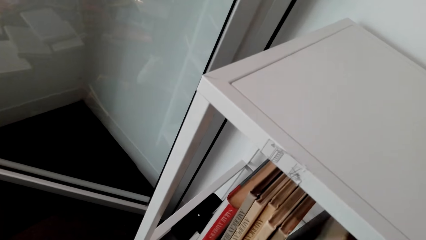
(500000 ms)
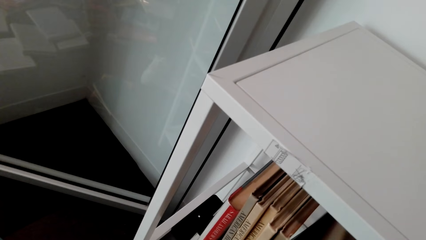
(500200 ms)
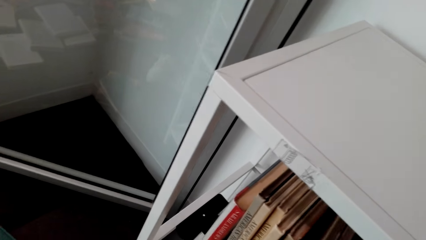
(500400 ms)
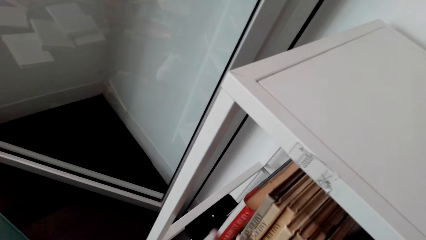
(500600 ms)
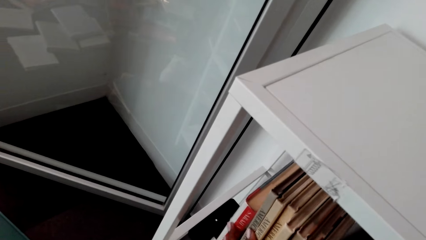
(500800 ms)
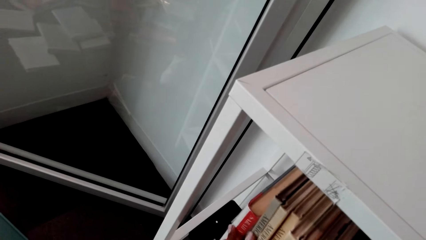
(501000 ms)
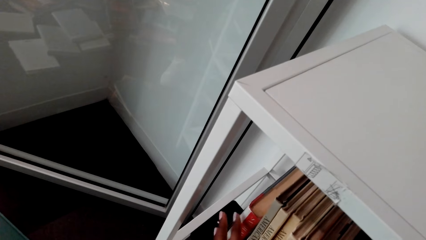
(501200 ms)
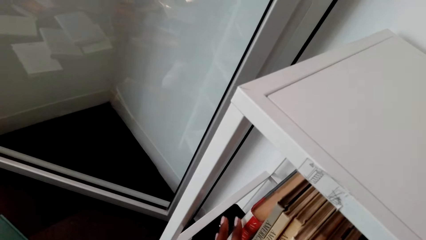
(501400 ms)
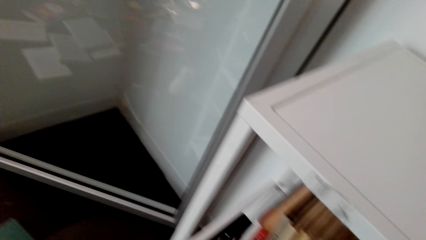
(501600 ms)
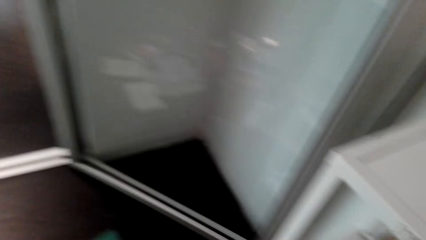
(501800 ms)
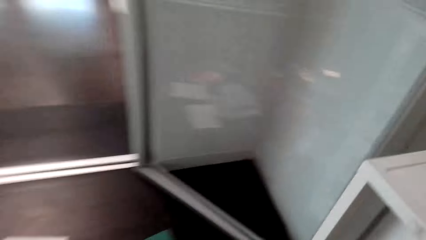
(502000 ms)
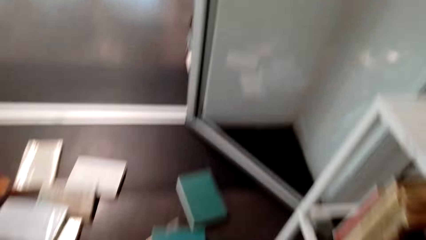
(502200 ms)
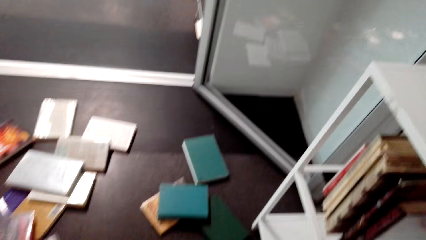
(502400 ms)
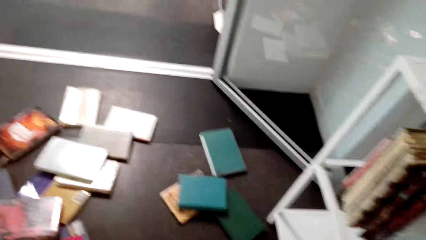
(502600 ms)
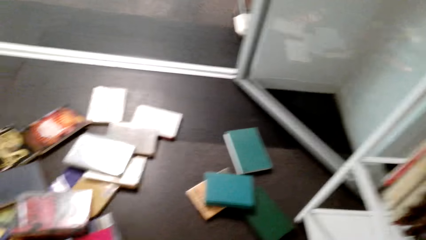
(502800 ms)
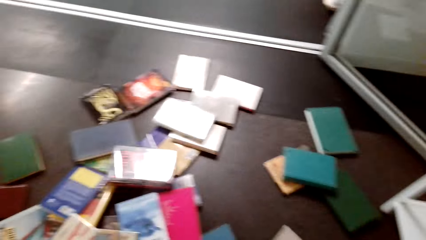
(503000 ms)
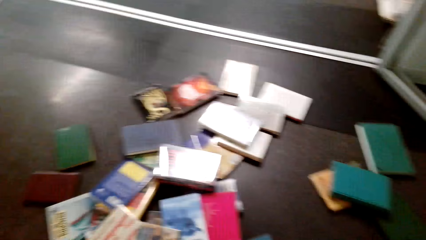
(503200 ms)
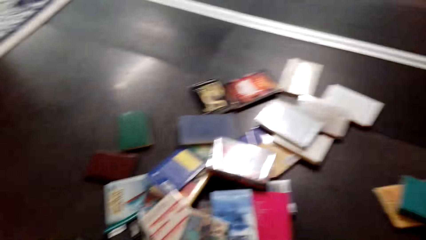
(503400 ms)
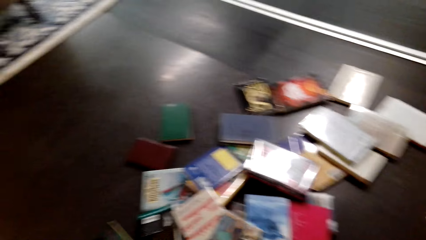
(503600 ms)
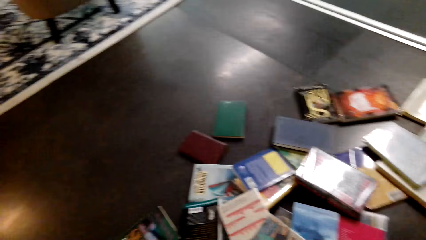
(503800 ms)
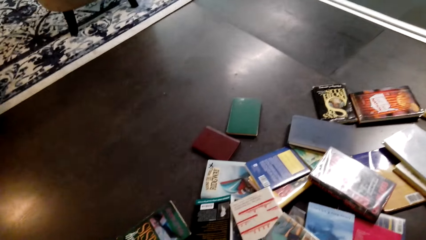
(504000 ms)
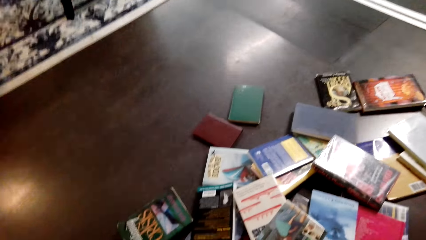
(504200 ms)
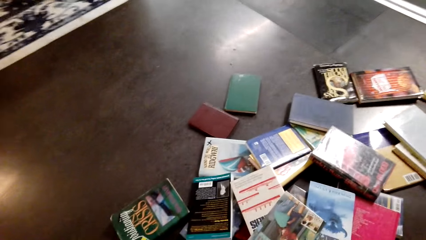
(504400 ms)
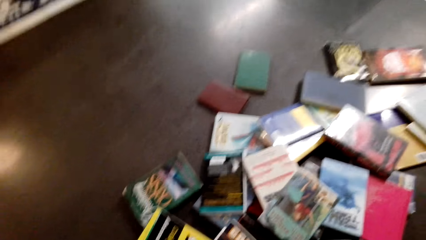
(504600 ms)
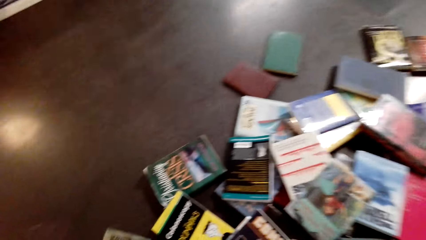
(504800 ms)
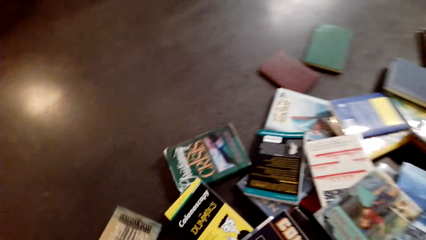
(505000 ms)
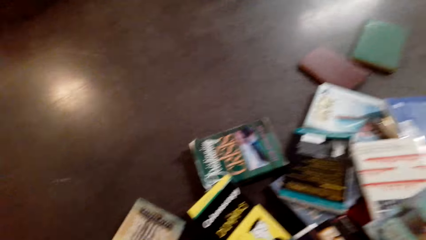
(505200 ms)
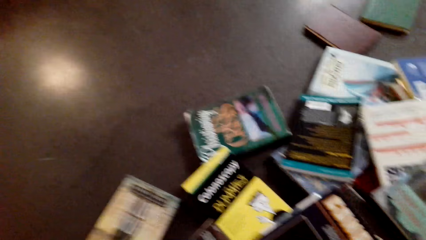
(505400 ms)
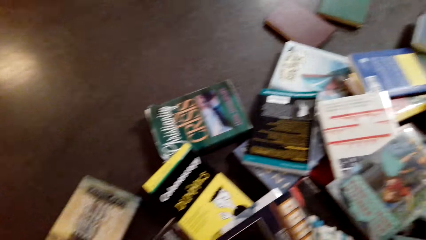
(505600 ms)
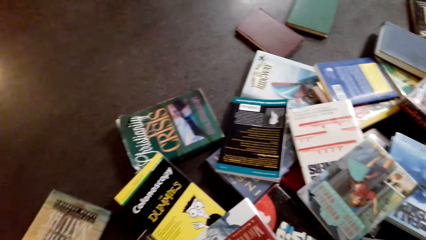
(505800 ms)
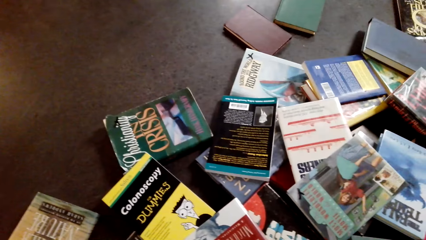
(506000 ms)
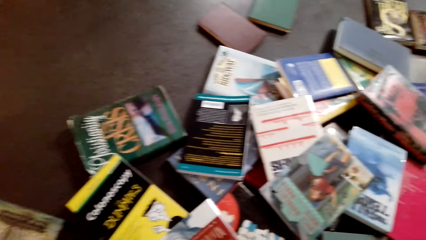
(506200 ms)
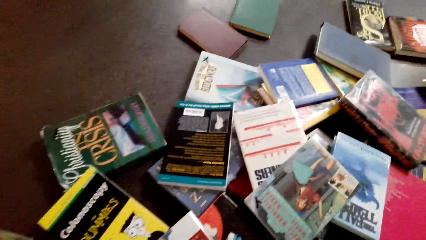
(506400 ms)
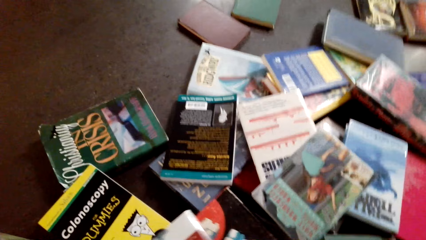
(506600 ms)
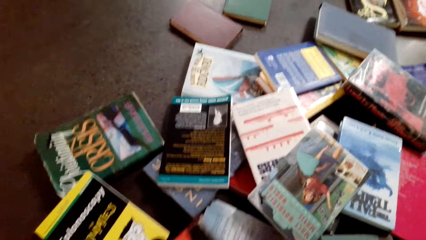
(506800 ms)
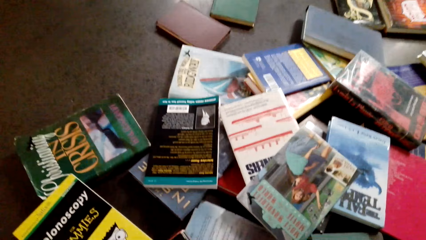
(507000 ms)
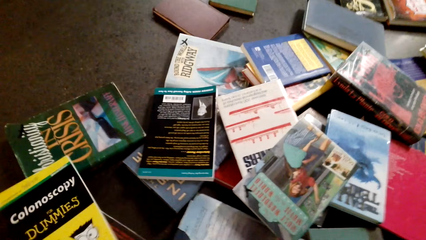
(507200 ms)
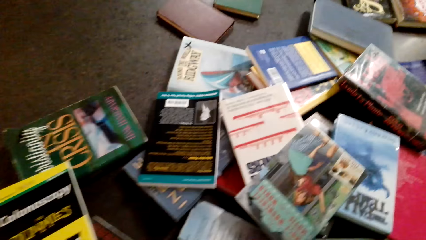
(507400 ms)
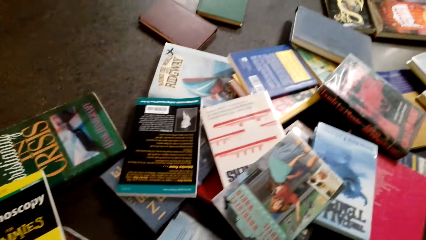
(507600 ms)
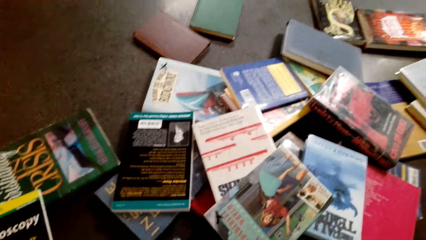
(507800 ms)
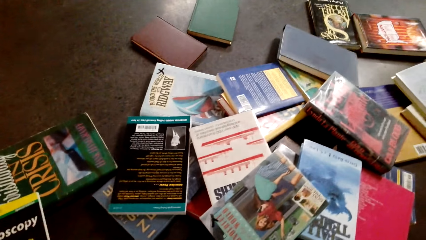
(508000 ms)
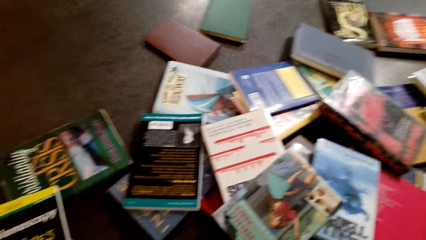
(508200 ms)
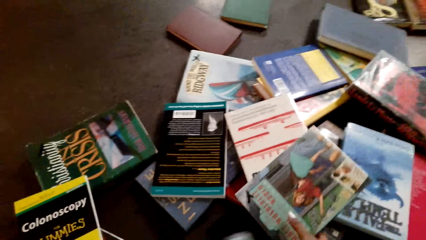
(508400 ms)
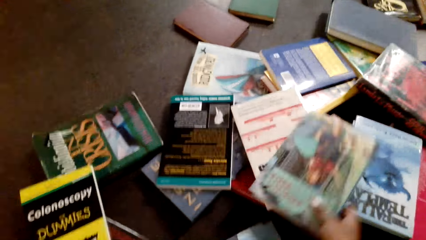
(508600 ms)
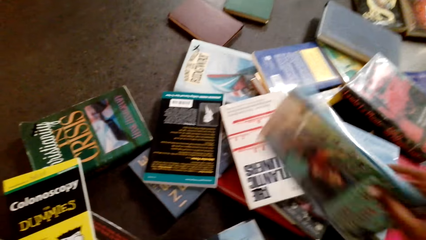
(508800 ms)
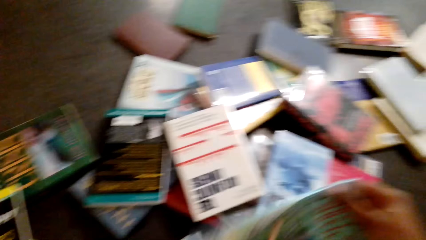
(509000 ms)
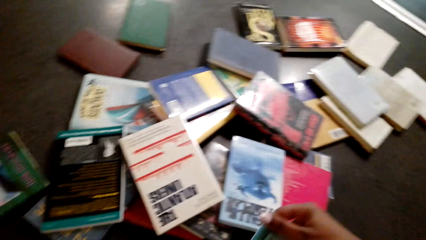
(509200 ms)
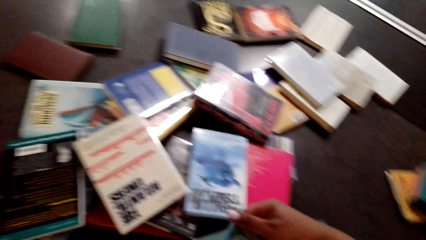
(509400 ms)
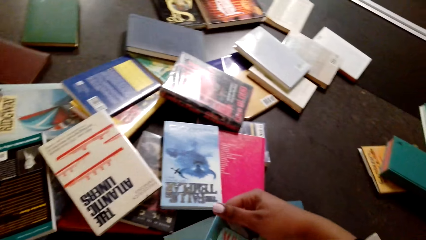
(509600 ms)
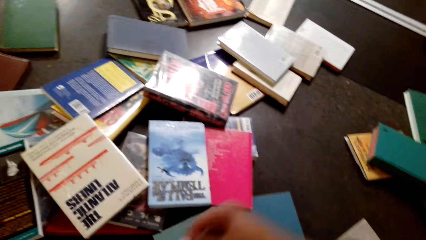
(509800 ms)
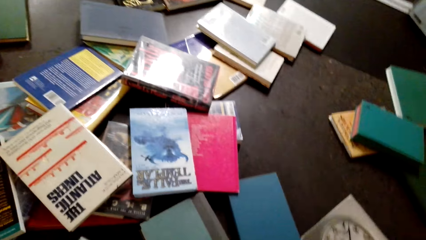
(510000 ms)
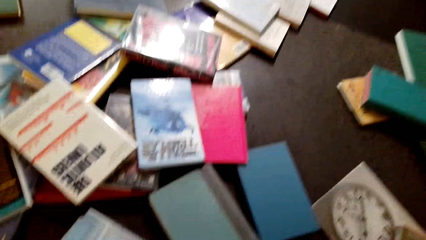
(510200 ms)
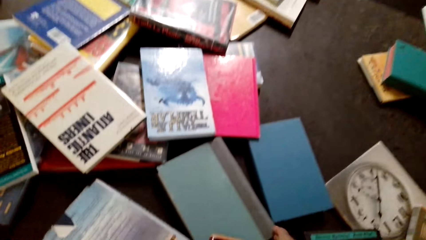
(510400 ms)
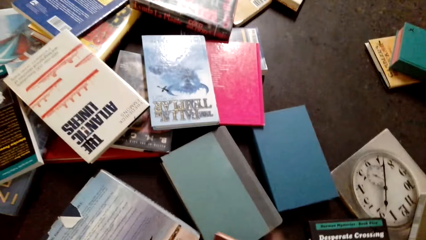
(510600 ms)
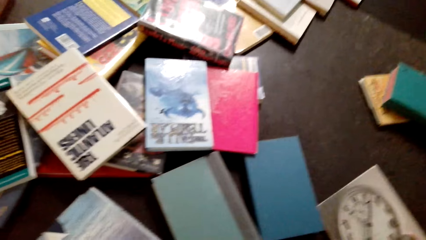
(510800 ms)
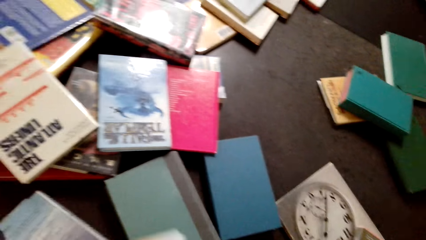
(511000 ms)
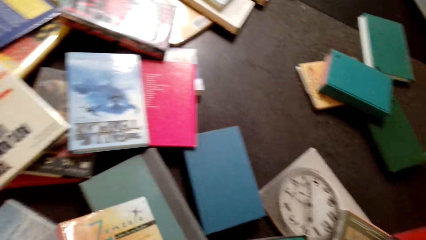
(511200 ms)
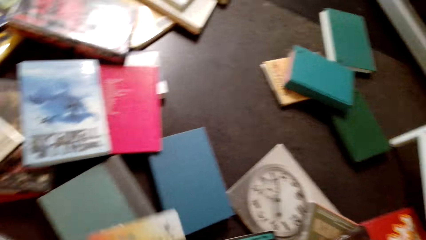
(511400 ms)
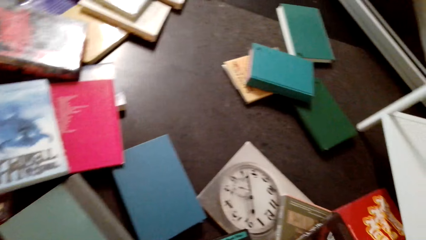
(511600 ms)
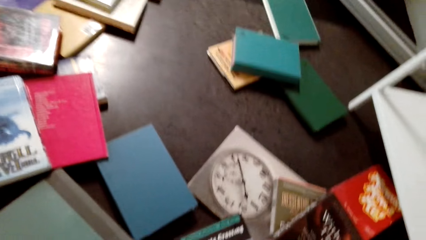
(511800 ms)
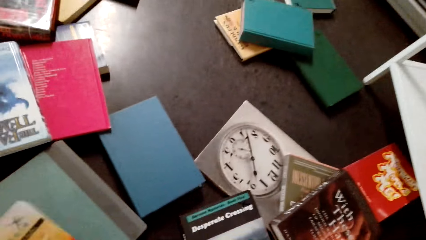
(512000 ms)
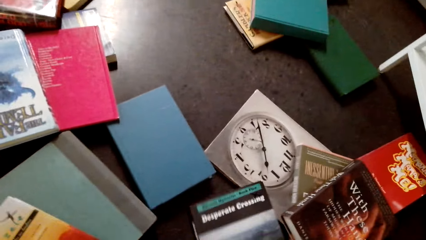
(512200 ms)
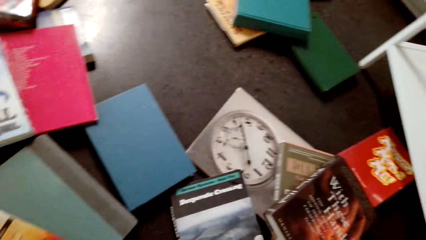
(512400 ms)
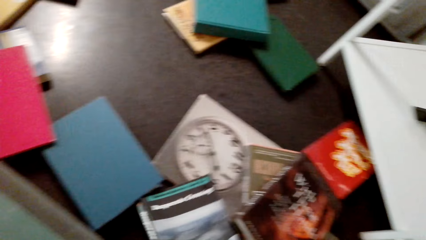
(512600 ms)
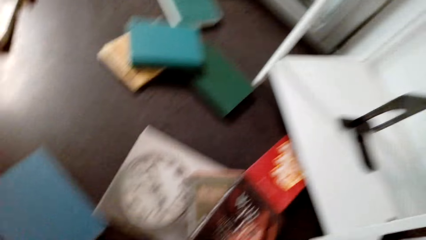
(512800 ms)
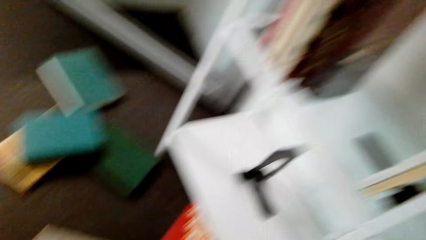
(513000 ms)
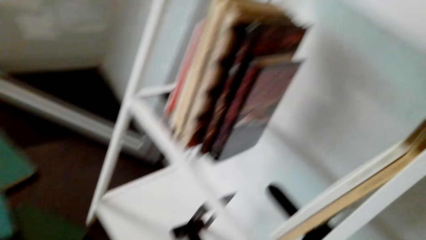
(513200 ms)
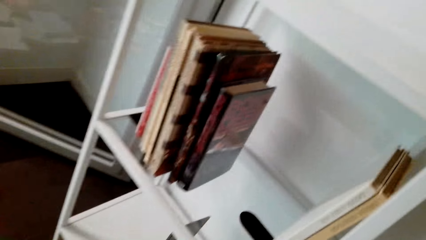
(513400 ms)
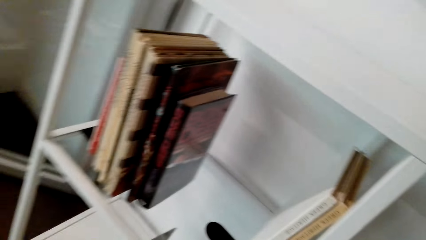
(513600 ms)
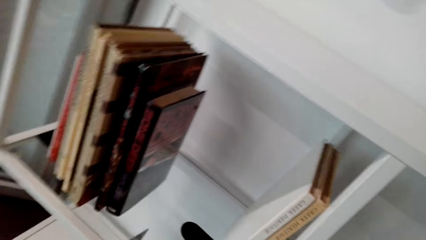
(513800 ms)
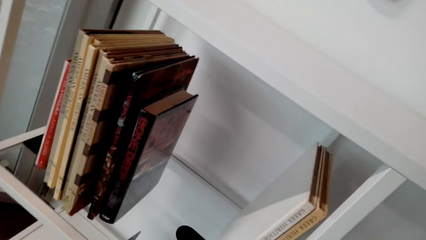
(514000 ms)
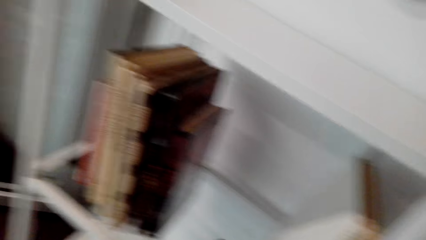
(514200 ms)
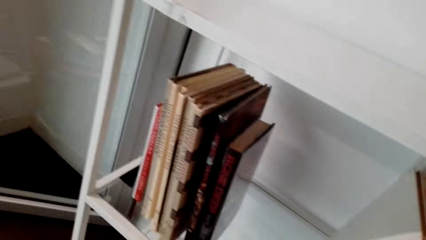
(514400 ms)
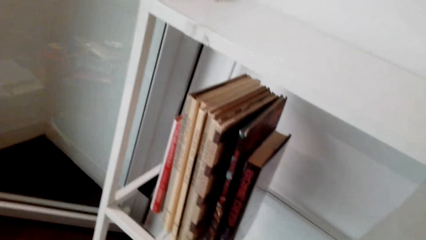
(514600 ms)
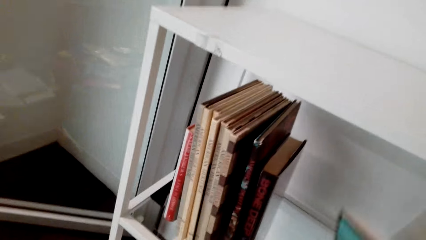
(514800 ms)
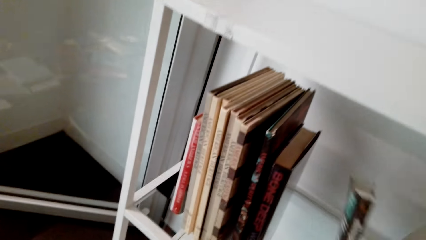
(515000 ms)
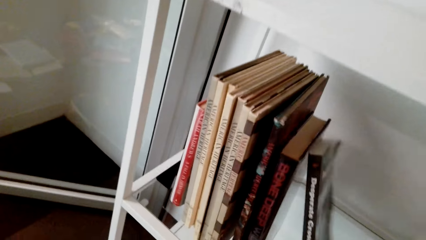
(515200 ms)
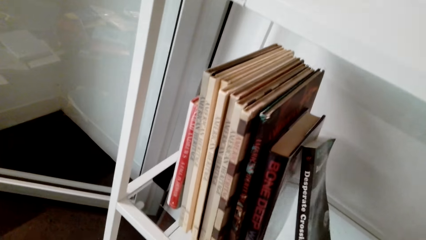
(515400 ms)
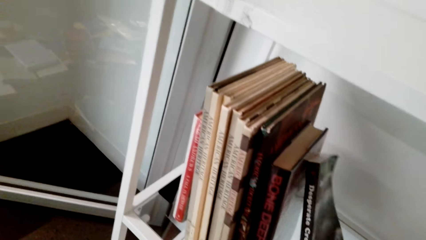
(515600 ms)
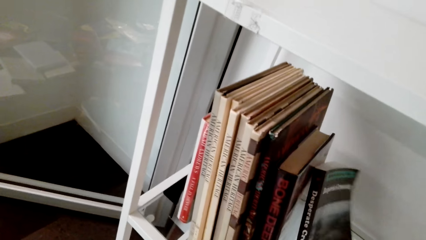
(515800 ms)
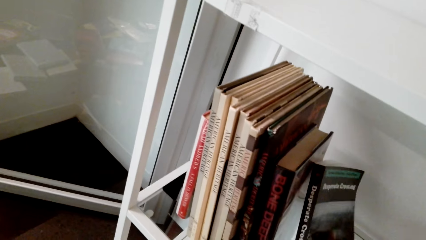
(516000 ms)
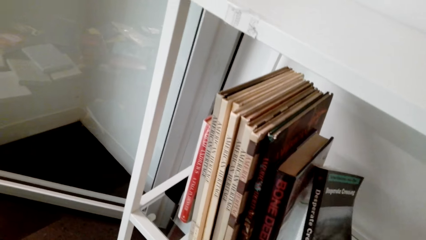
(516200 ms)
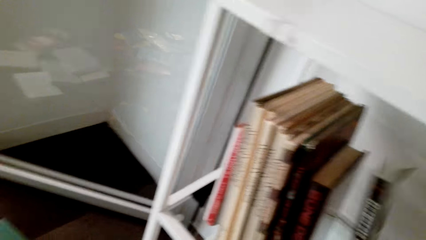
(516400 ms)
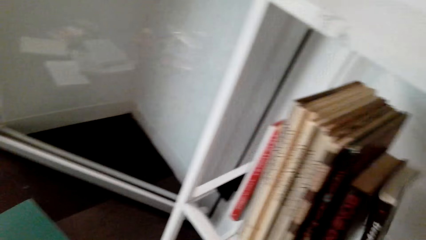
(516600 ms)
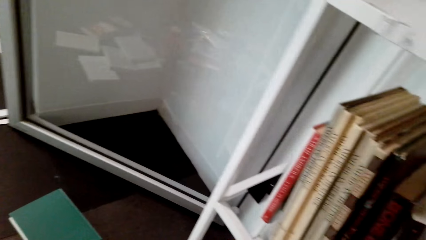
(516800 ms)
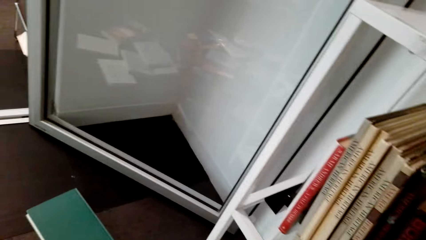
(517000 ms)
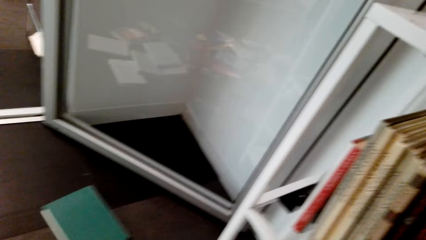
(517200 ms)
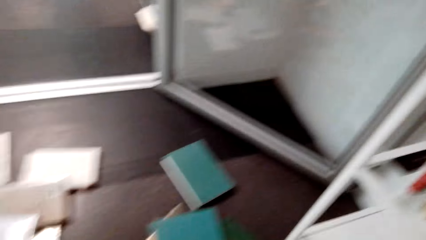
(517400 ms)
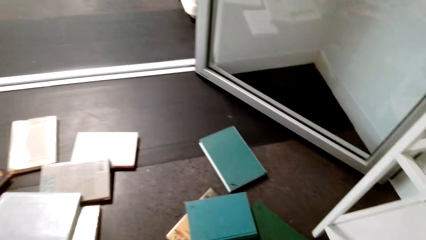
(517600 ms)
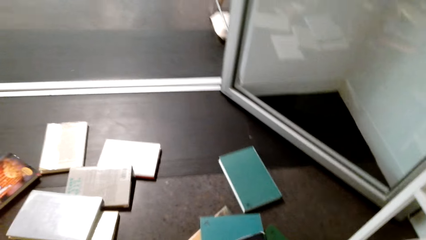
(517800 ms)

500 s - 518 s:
The camera wearer arranges books on a shelf. They look around. They pick up books from the floor. They arrange books on the shelf.
